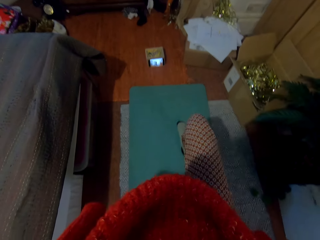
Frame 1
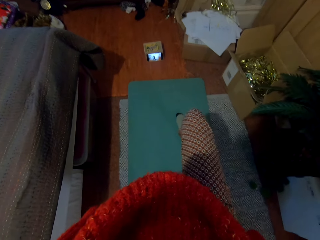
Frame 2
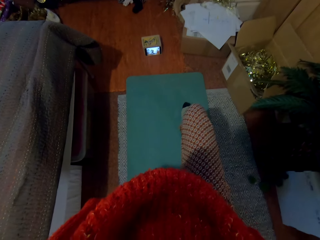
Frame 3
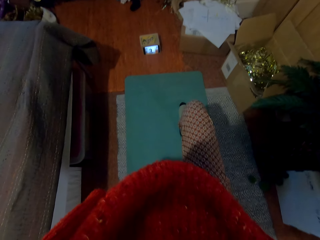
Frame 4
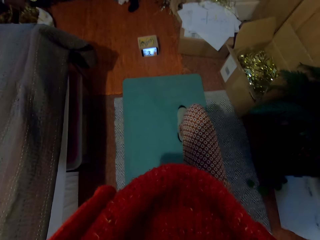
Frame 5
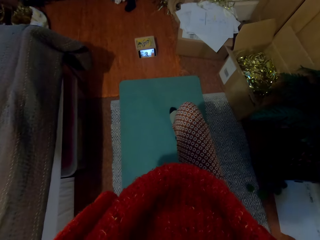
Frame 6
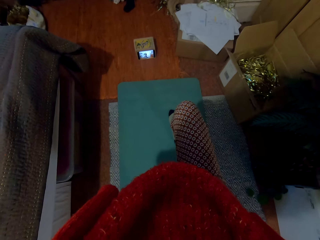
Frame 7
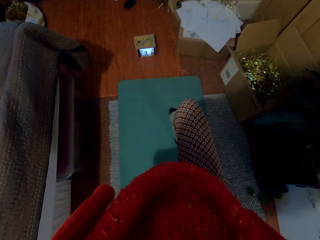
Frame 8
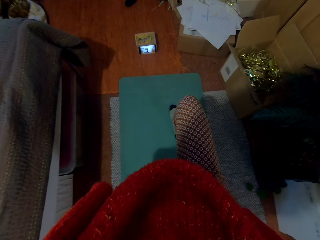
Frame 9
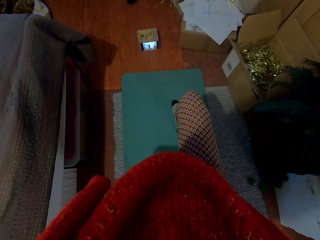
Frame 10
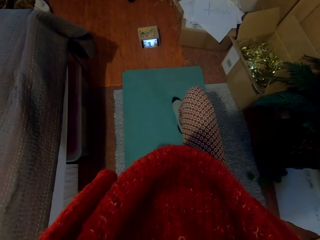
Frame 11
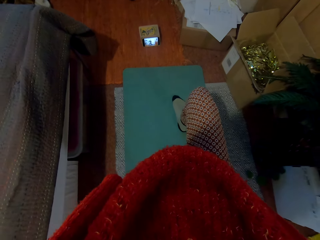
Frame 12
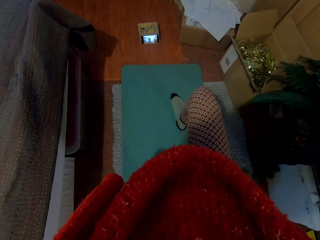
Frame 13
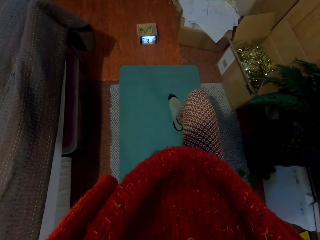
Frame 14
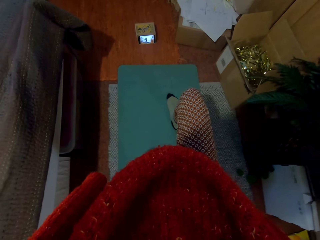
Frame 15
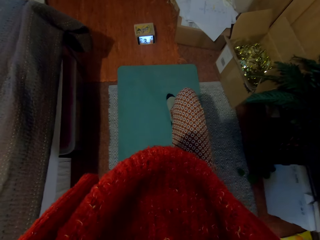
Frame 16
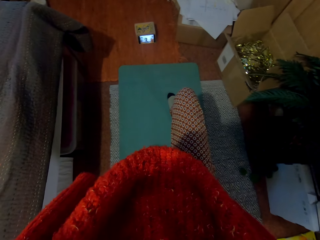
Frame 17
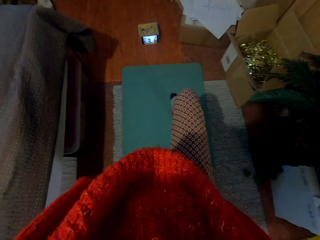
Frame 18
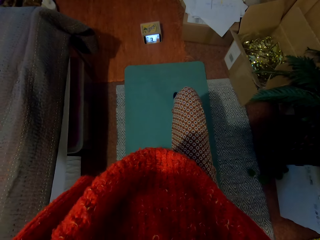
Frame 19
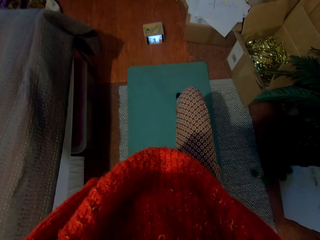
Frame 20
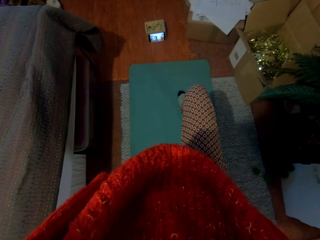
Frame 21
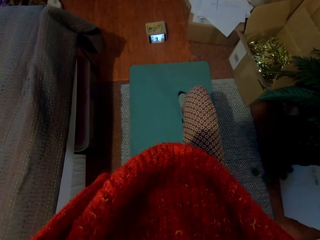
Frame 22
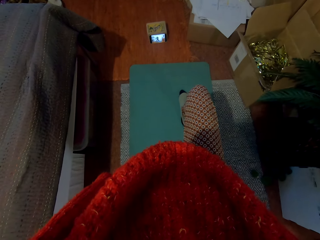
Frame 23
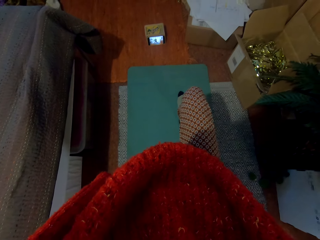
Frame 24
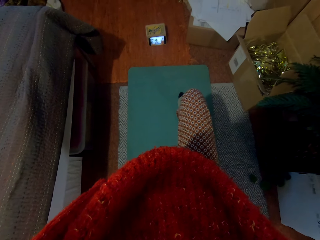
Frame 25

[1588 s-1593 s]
The camera wearer squats.

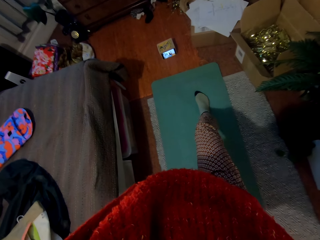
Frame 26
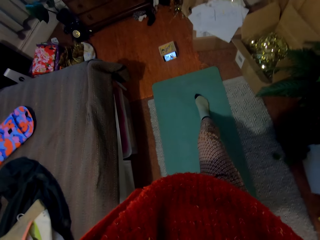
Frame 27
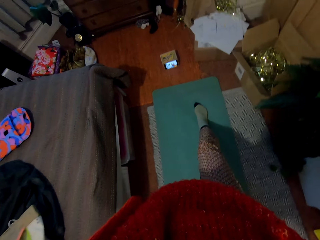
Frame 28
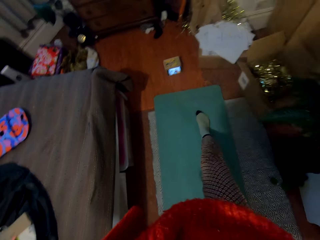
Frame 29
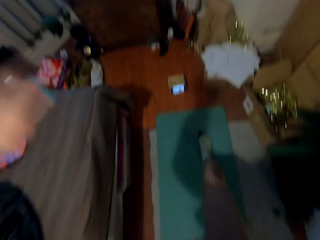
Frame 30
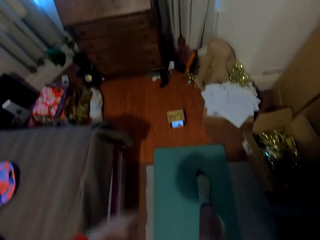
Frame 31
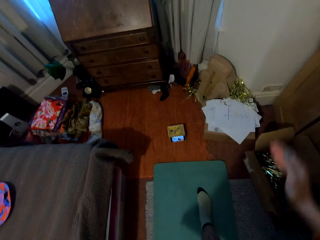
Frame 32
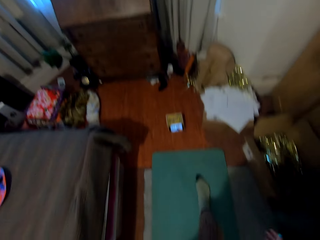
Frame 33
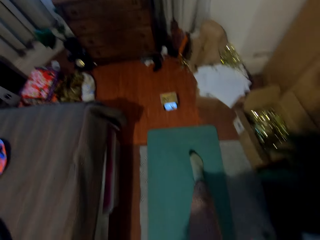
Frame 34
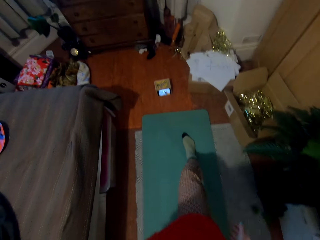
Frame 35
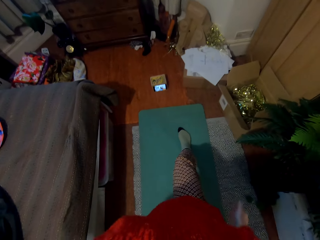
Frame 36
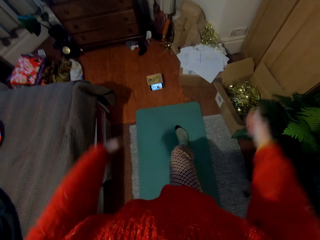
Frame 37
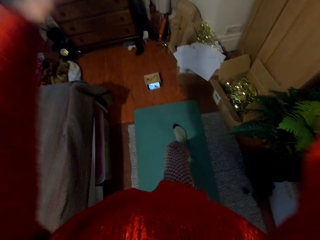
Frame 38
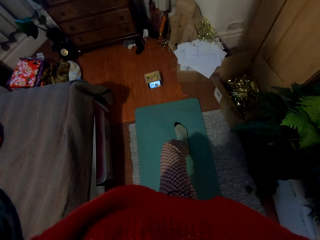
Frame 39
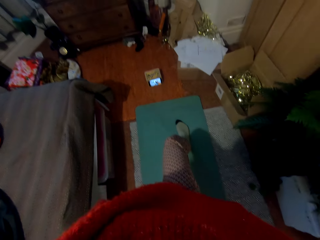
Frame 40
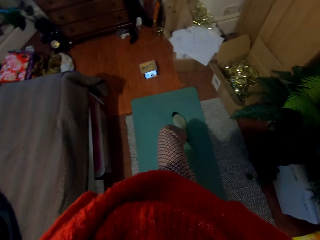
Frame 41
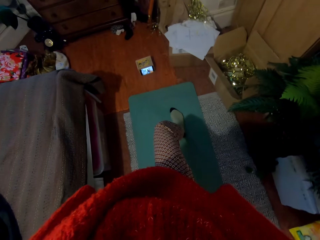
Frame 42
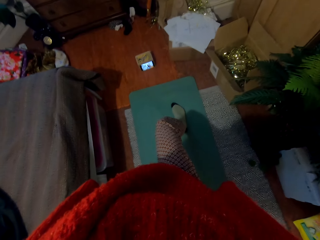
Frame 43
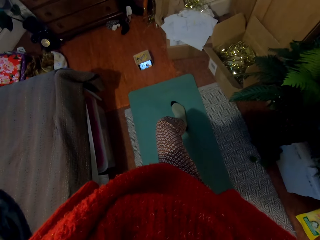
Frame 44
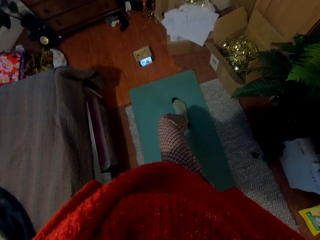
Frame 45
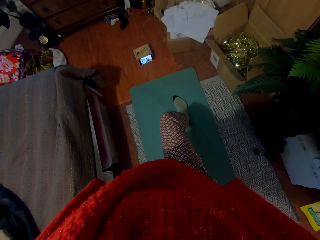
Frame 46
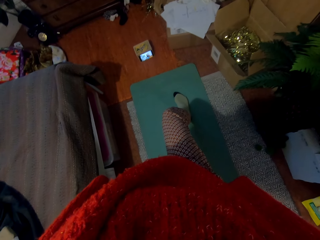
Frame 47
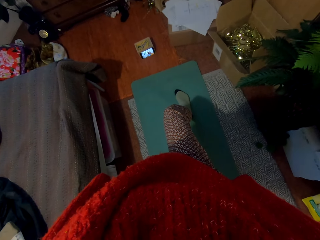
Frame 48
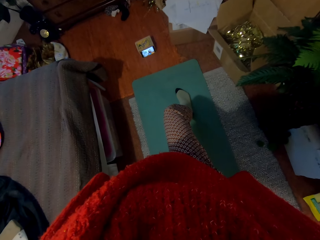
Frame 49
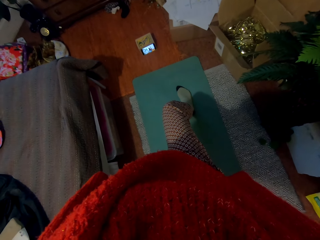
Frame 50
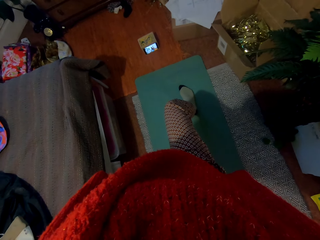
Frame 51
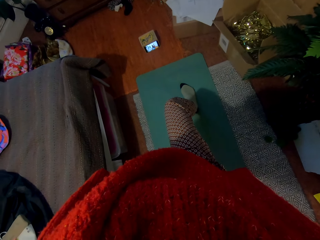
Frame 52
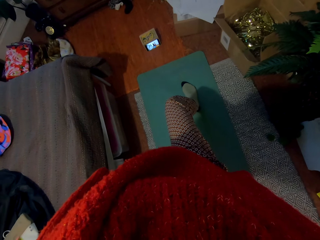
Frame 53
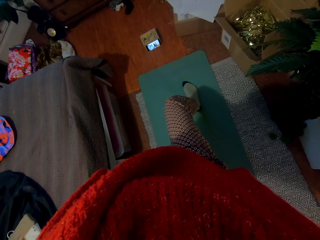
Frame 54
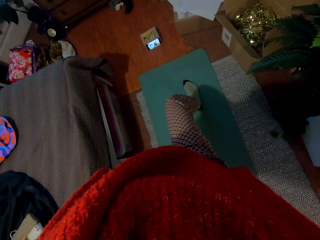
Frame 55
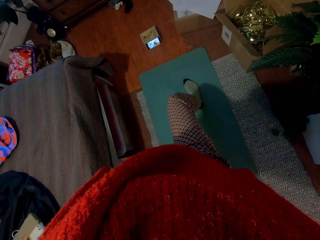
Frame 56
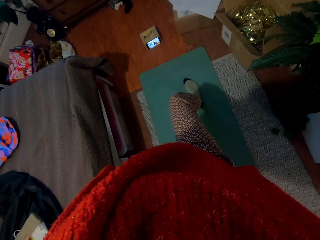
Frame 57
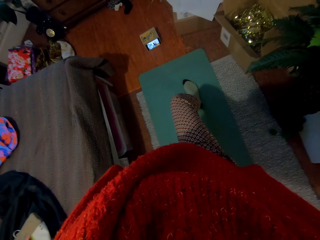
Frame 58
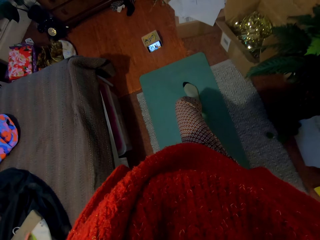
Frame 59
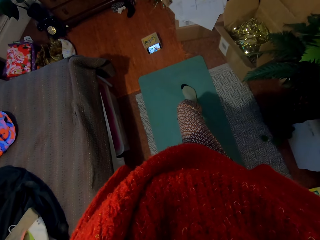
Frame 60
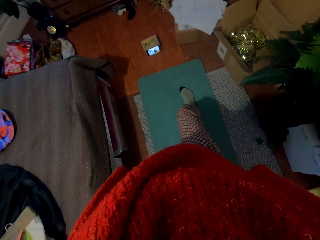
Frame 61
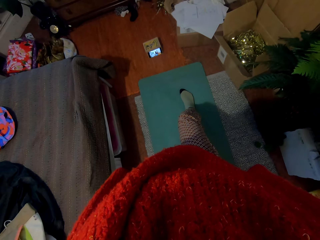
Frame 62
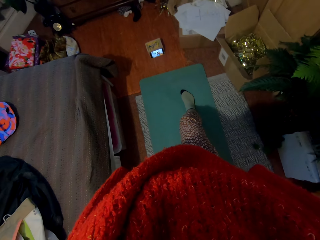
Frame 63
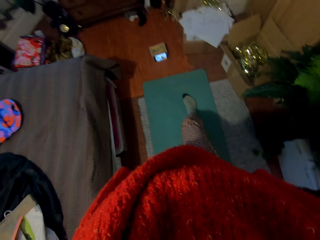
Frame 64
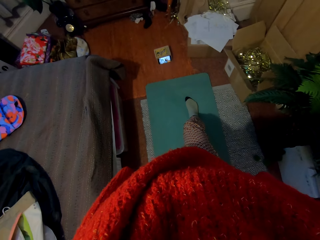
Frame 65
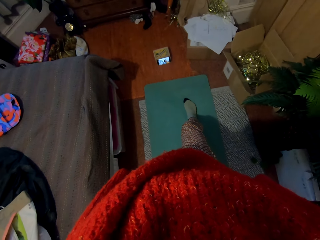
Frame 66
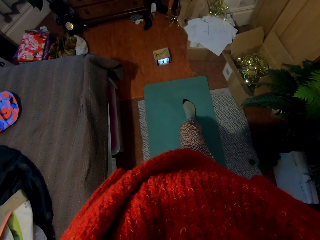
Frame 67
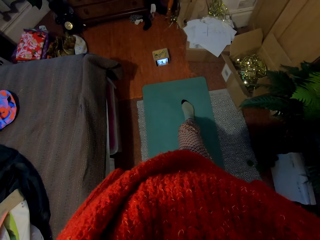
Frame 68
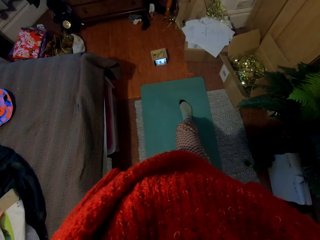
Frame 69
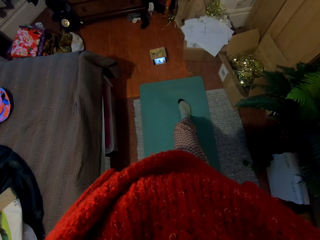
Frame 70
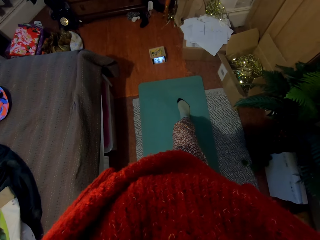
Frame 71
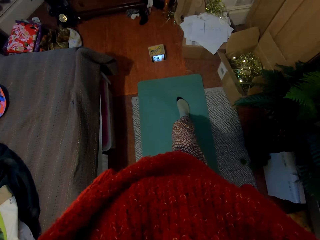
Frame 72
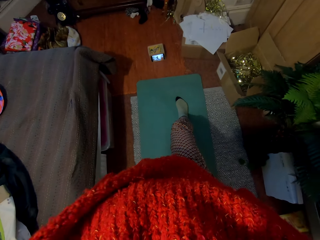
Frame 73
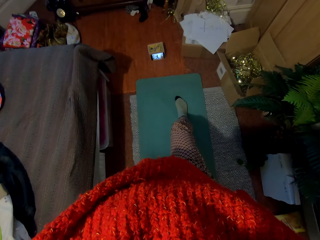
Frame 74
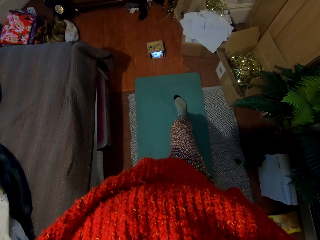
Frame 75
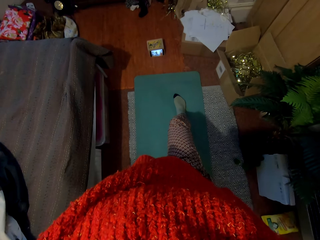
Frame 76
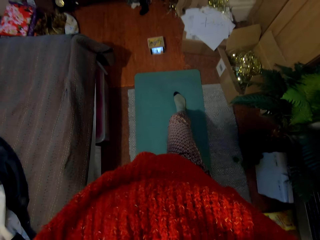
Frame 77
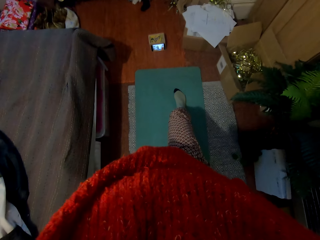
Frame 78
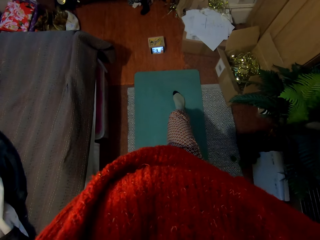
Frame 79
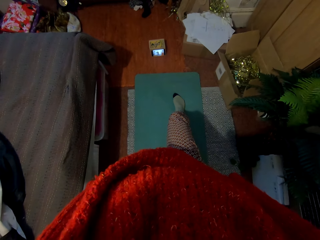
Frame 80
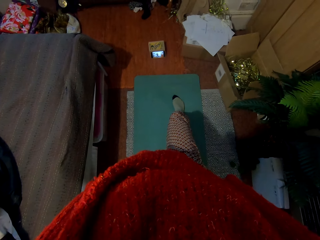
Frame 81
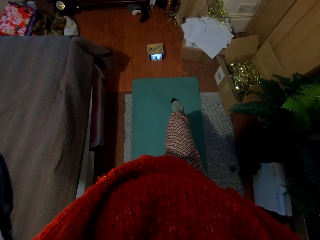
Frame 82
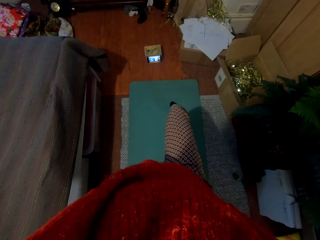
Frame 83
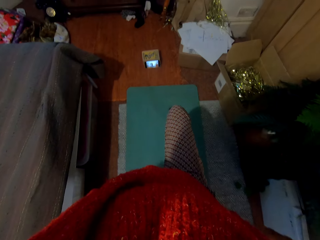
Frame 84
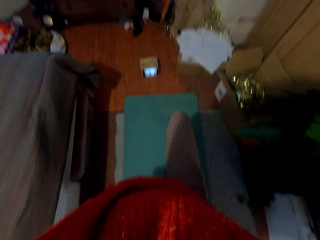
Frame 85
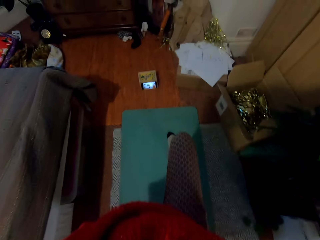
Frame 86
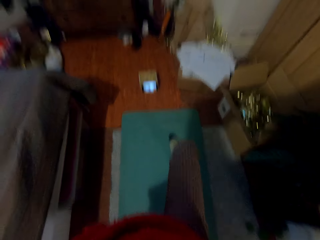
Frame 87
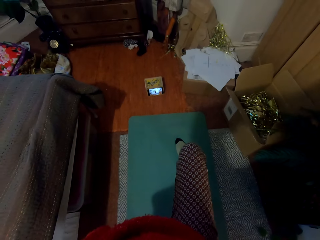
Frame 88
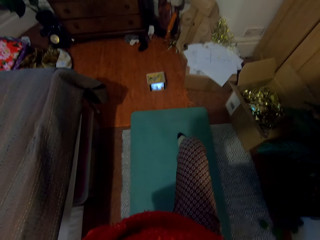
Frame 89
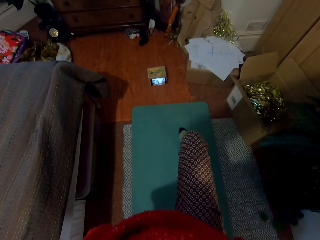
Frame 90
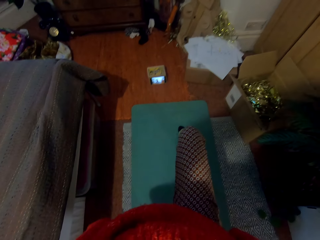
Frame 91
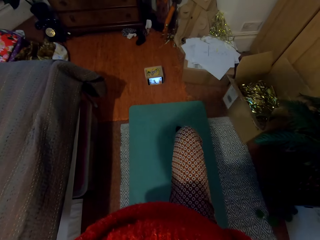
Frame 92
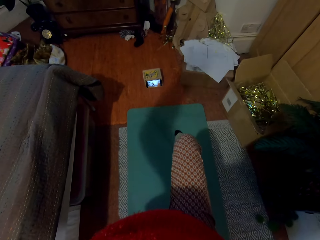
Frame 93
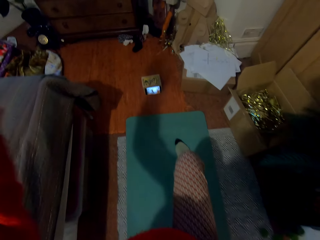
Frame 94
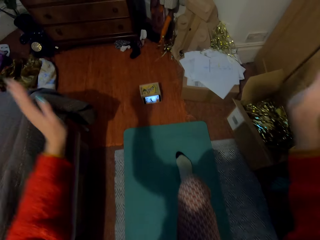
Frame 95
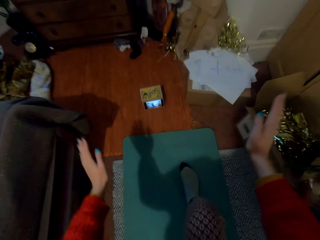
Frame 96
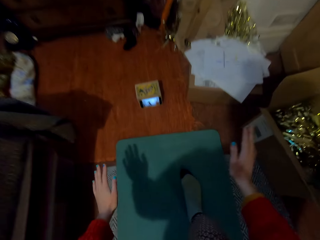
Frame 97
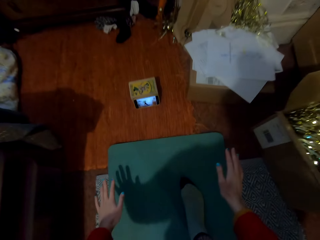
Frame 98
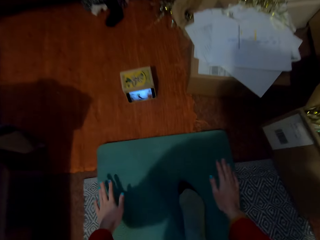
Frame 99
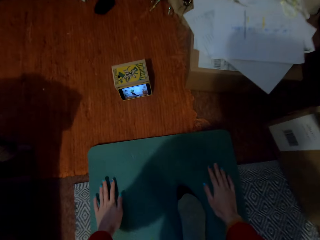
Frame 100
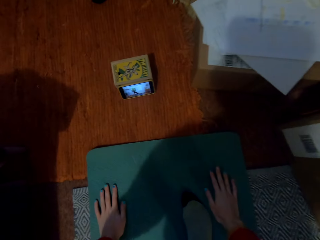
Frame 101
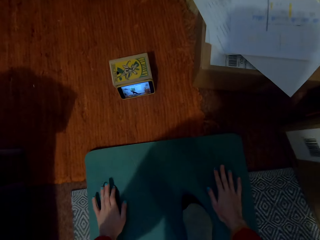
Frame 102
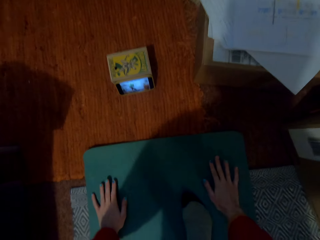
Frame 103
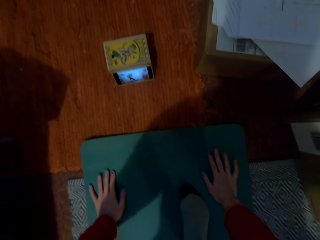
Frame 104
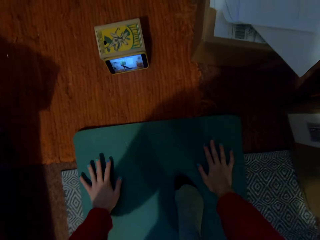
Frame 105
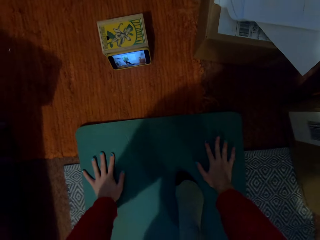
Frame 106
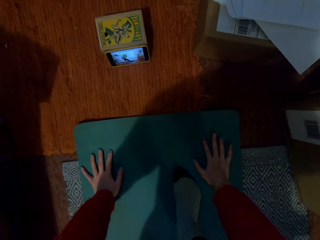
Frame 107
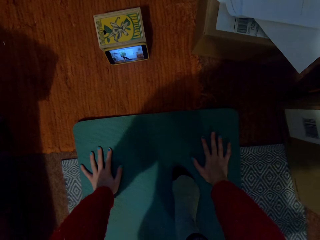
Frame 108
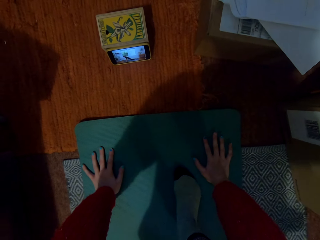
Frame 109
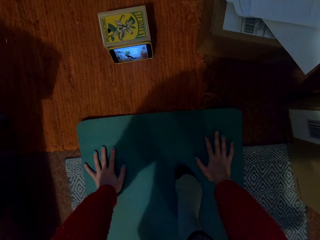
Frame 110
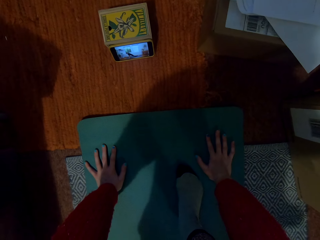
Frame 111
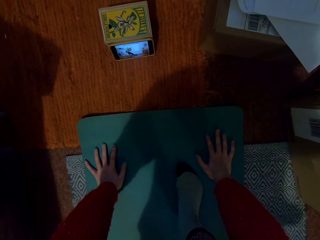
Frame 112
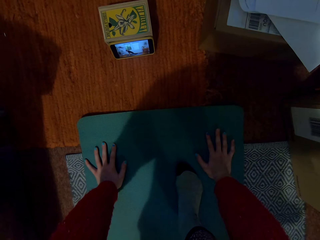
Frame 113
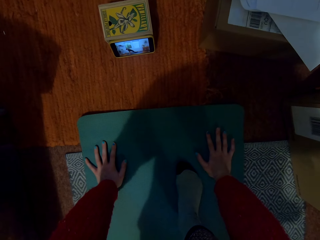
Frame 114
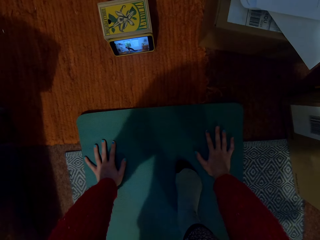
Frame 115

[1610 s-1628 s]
The camera wearer puts the hands down. They lift the hands up. They put the hands down. They touch the mat. They hold the floor with the hand.
